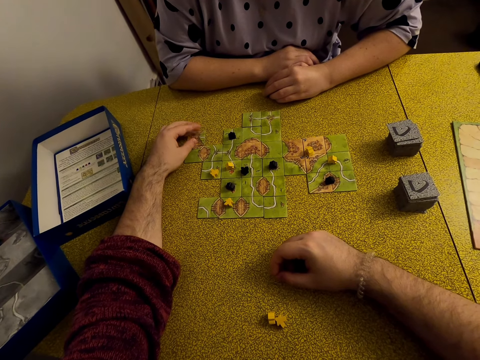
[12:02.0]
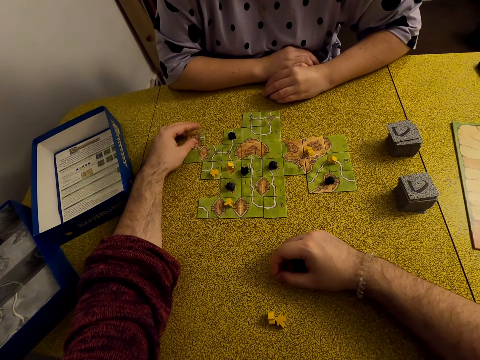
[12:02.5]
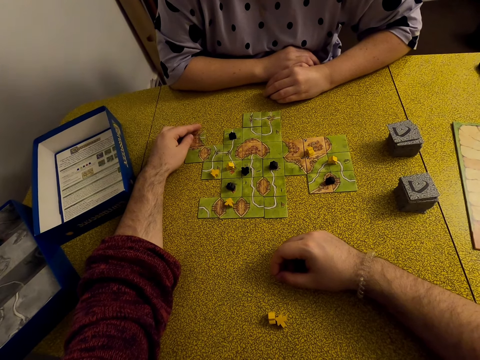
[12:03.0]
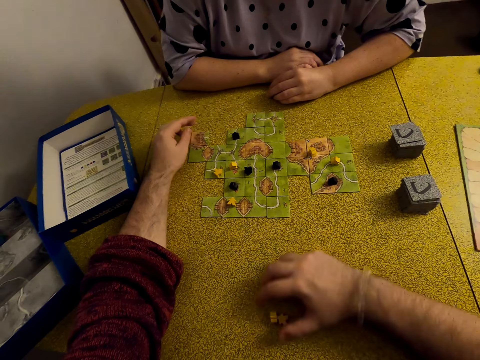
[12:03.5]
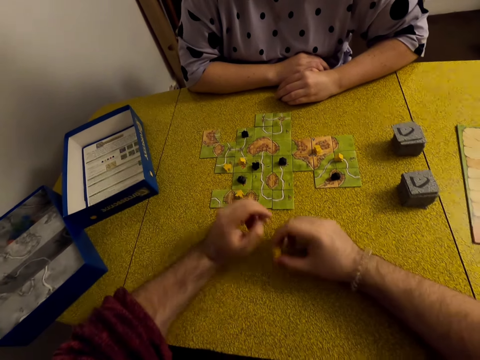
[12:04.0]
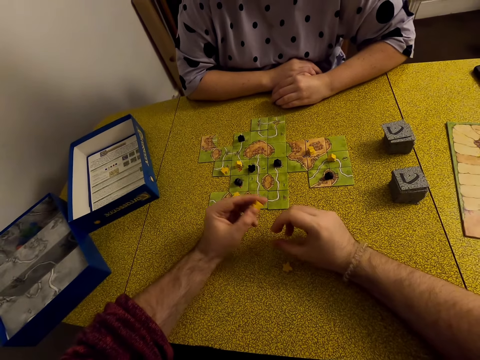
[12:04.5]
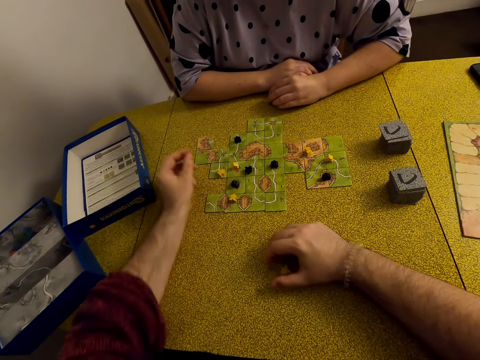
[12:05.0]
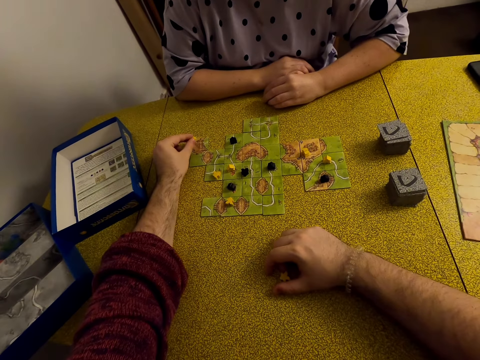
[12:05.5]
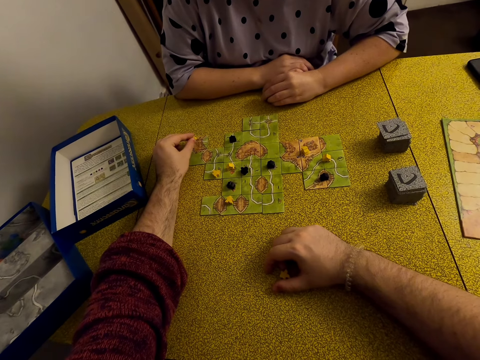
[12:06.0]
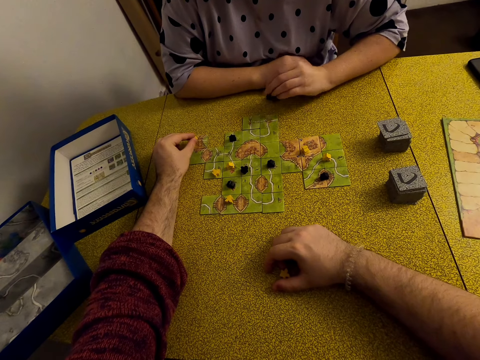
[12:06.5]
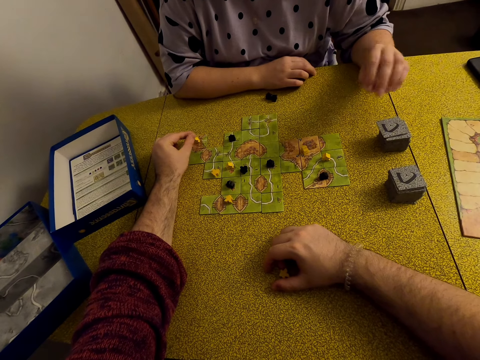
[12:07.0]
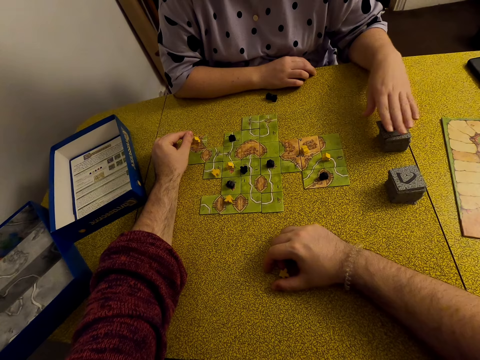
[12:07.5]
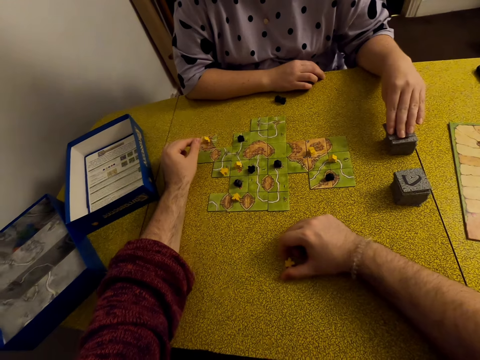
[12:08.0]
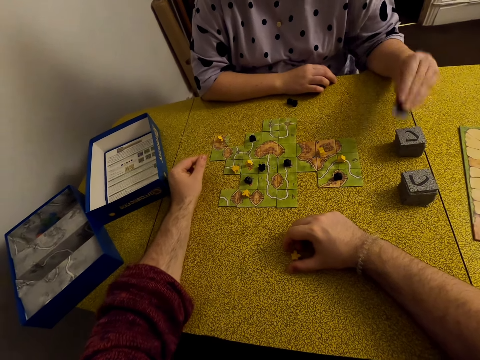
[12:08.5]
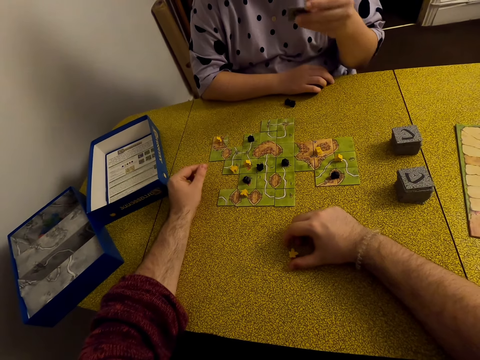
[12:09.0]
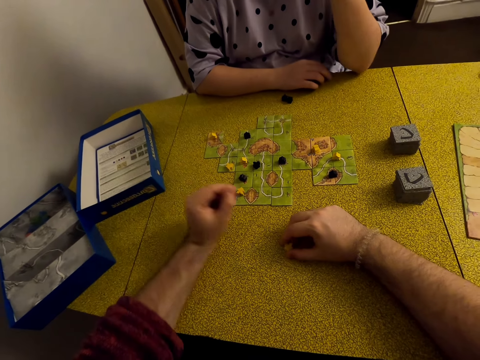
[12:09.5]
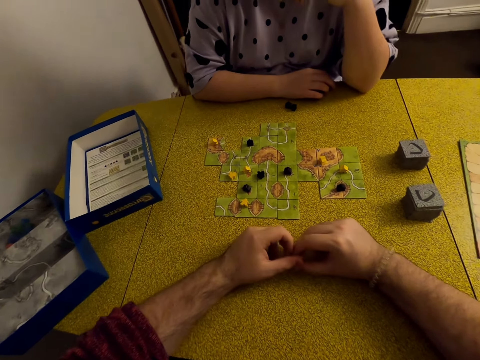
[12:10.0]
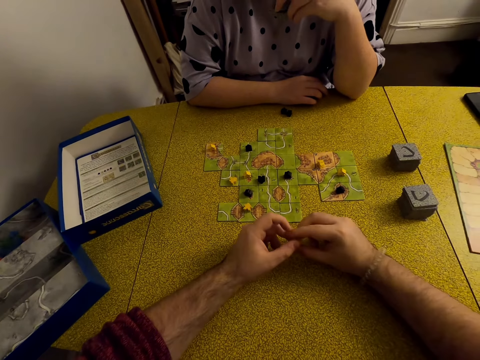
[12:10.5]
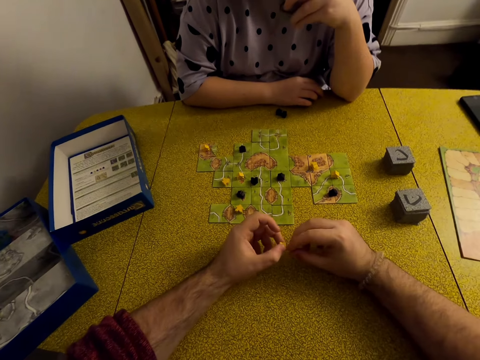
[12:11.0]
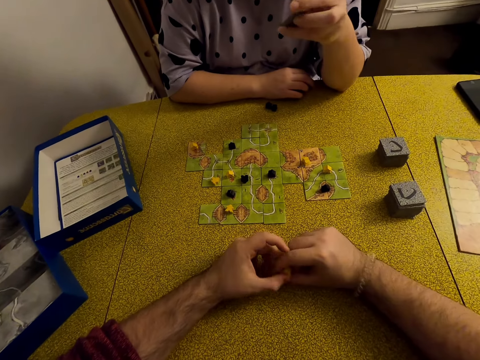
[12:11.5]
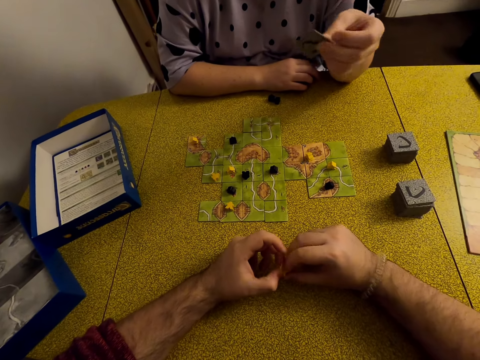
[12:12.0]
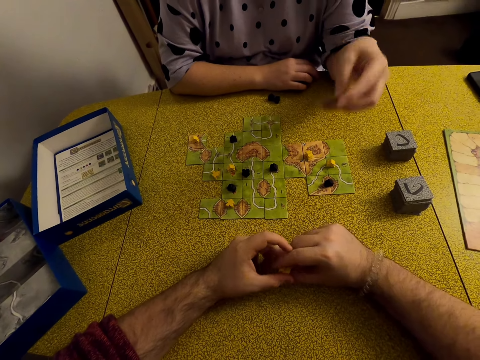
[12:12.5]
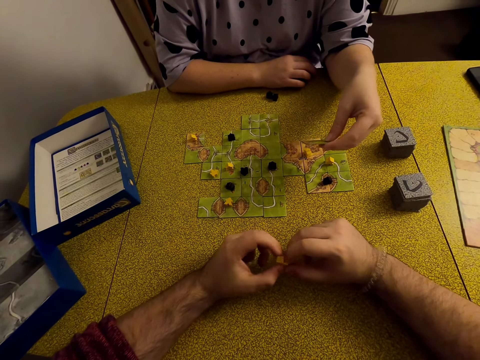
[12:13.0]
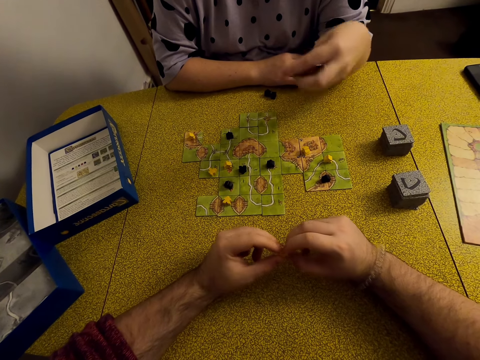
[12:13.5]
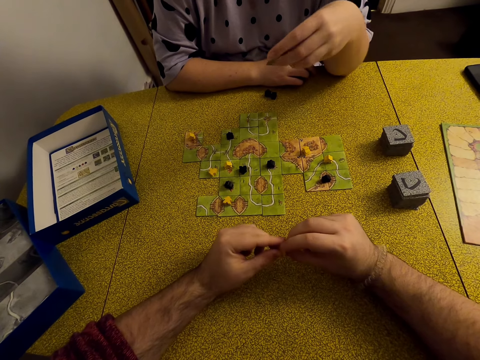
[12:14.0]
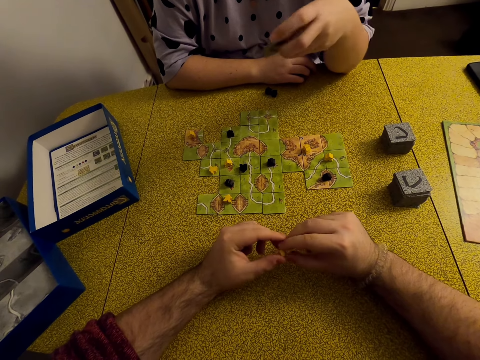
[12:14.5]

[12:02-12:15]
The camera wearer plays a Carcassonne game with a meeple. They put the meeple on the card. A lady picks a tile. She holds the tile.

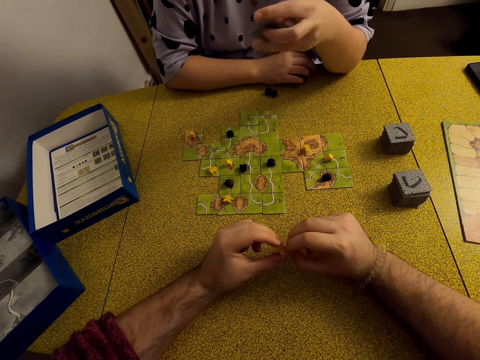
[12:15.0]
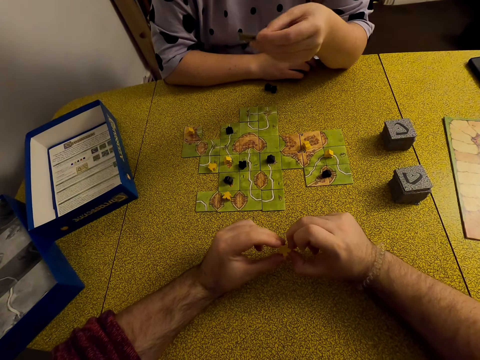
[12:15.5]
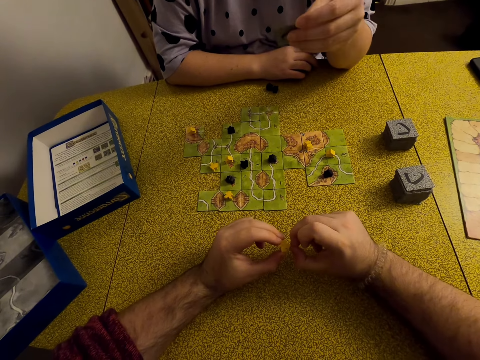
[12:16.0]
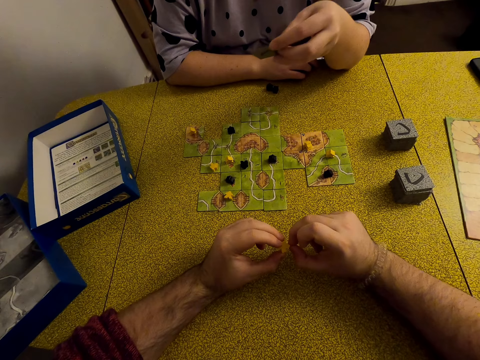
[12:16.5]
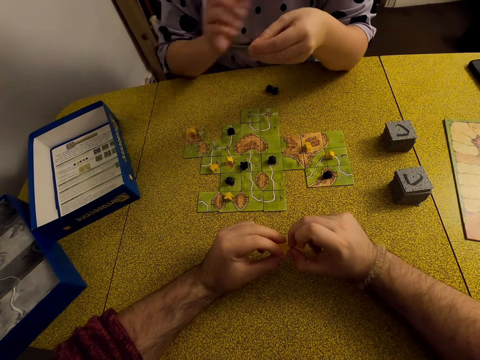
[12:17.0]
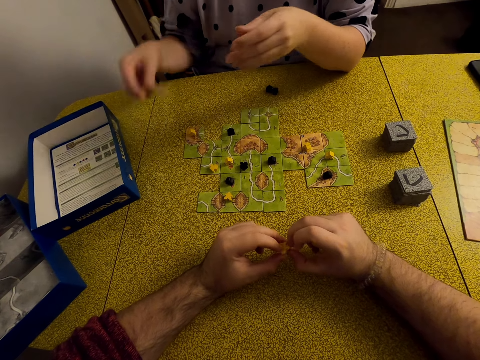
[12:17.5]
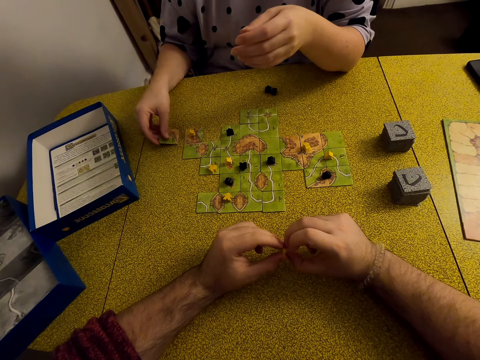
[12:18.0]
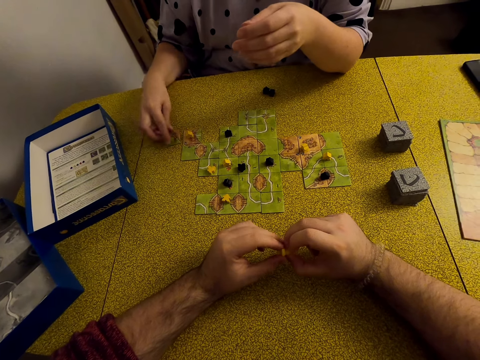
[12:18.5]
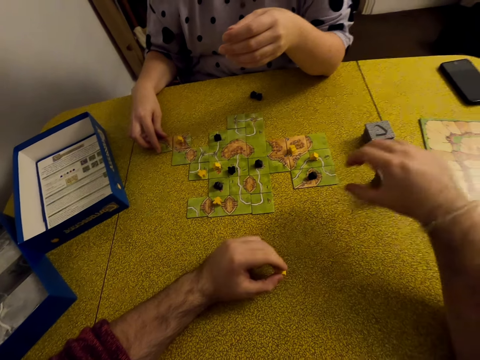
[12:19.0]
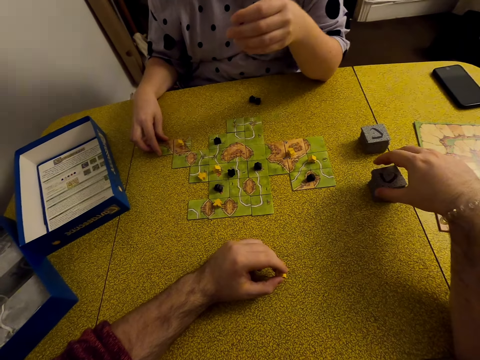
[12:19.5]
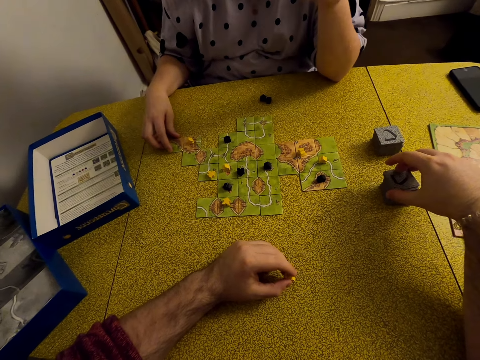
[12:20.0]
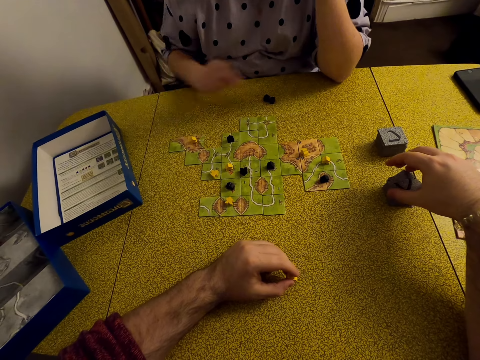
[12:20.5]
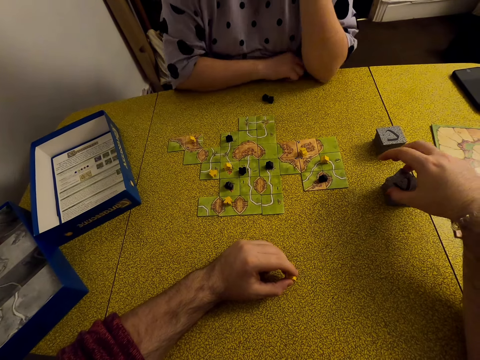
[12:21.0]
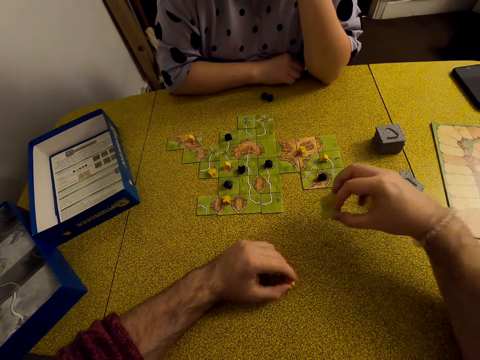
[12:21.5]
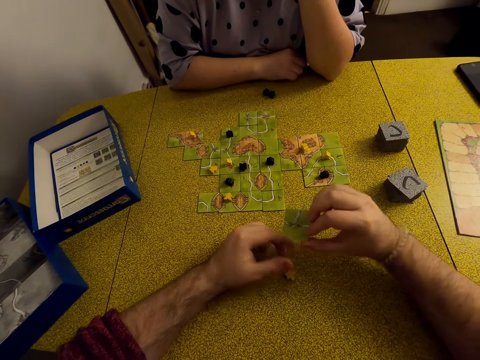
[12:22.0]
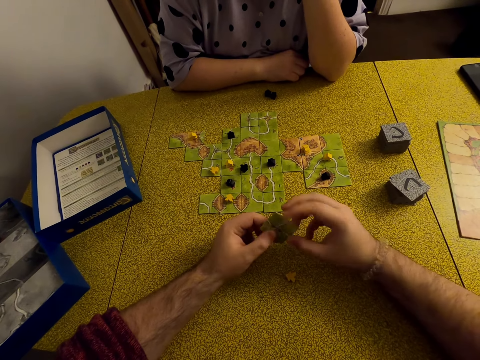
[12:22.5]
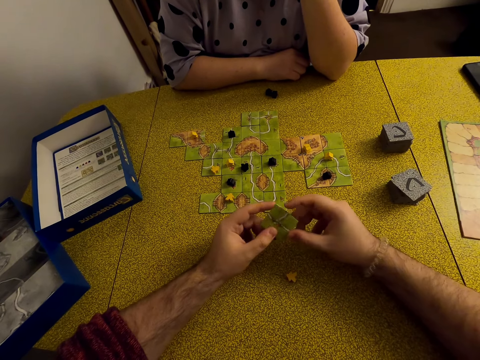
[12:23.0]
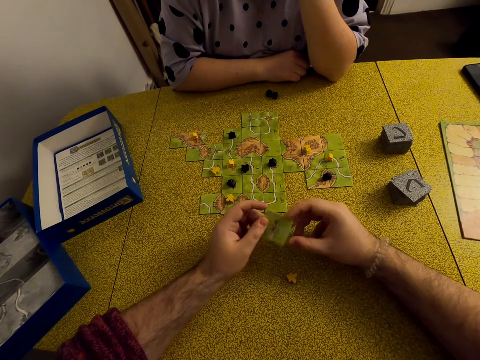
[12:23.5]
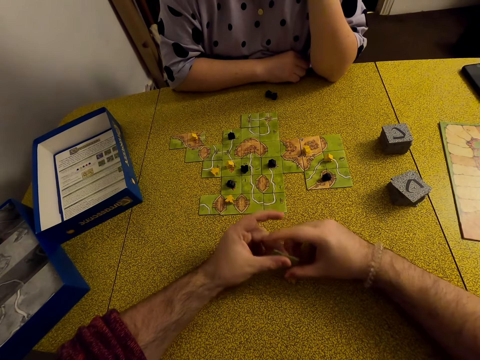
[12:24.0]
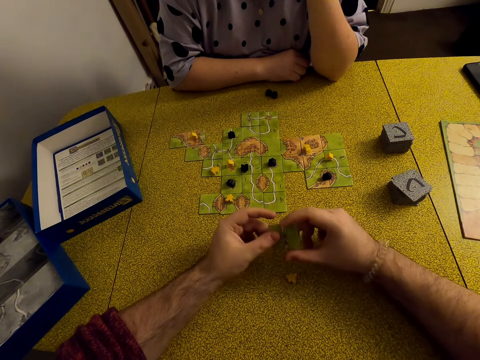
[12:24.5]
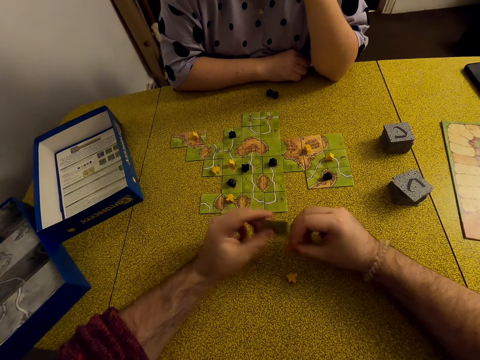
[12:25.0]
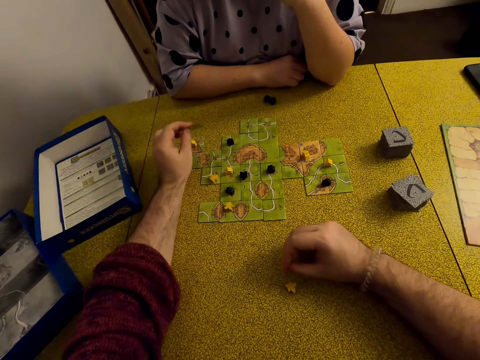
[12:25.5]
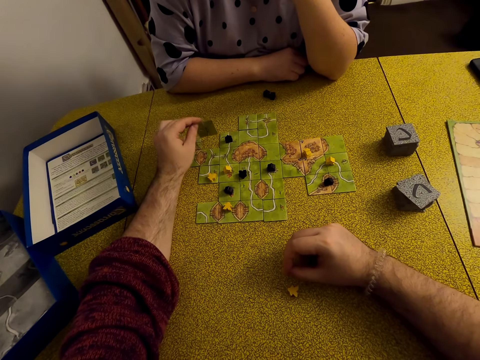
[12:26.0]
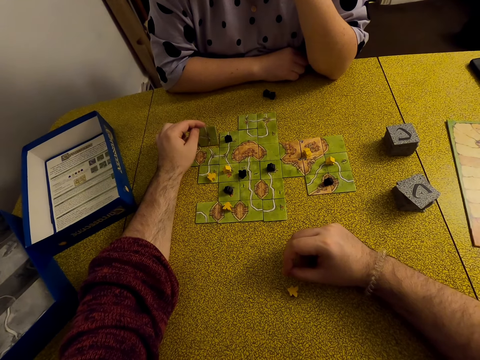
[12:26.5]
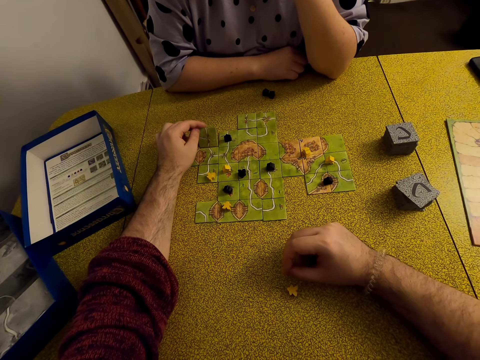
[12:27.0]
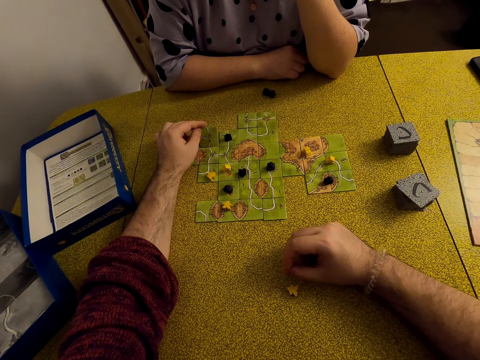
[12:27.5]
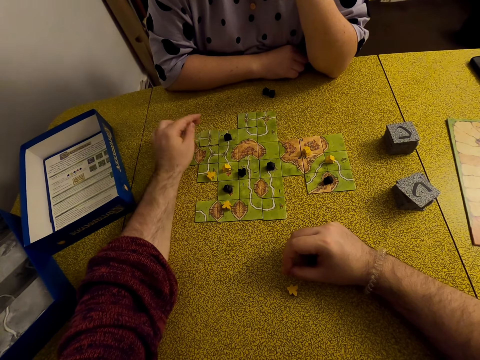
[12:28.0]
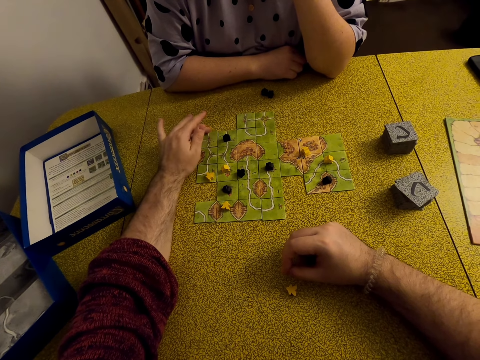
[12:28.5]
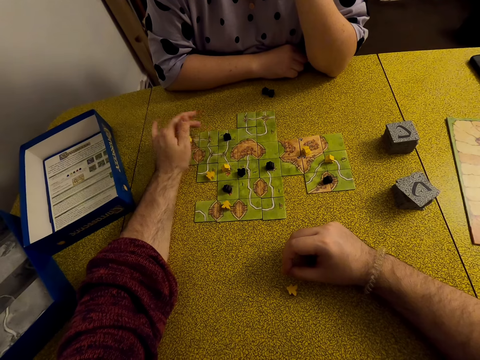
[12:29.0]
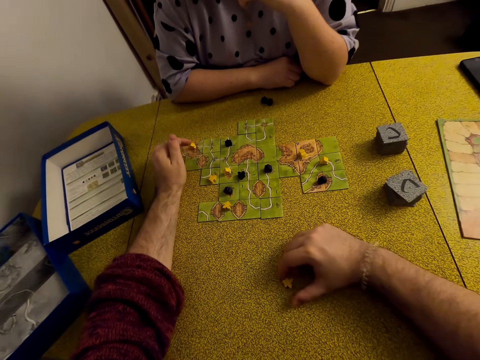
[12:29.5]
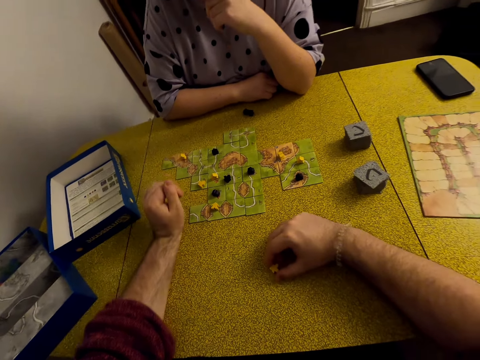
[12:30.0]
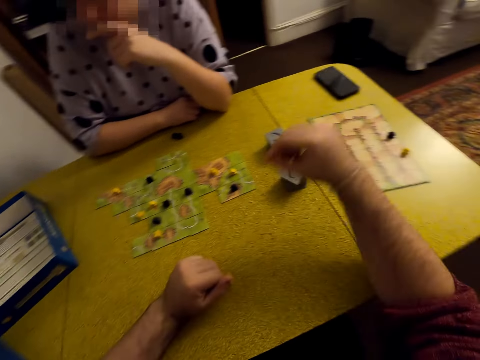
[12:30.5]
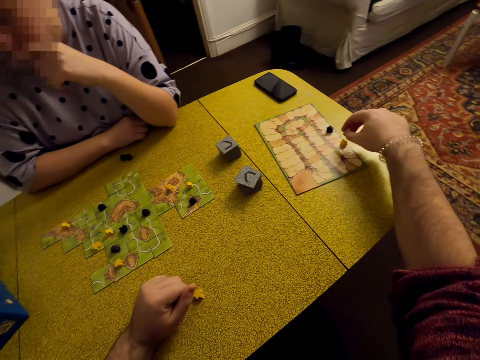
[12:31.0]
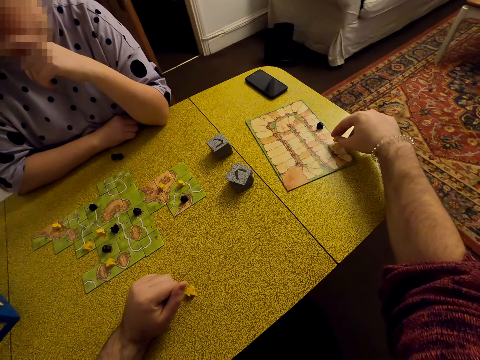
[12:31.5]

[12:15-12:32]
A lady plays a Carcassonne game with a tile. She puts the card on the table. The camera wearer picks a tile or card. They hold the tile. They look at the Carcassonne board game. They play a Carcassonne game with the tile. They put the card on the table. They play a Carcassonne game with a meeple.
